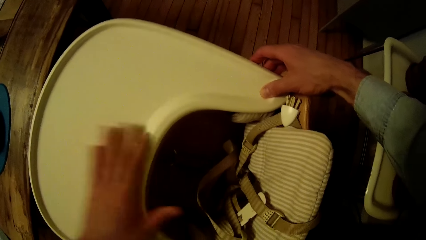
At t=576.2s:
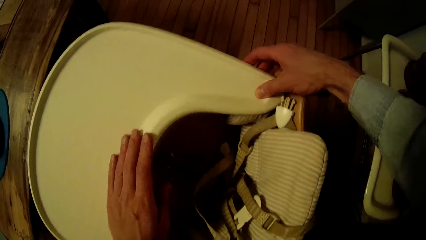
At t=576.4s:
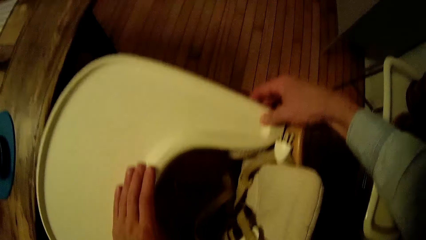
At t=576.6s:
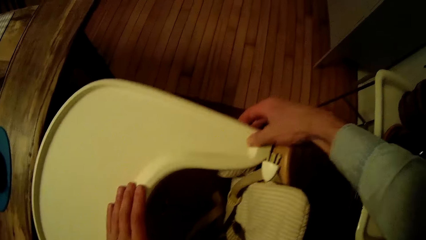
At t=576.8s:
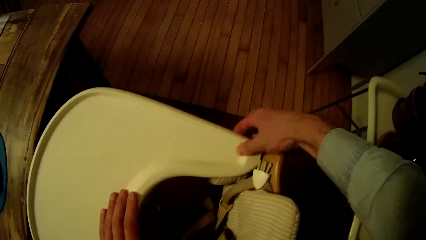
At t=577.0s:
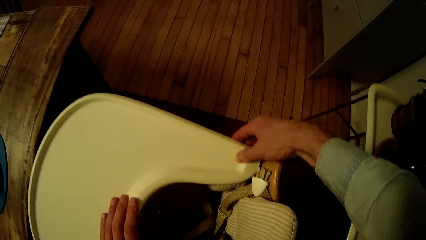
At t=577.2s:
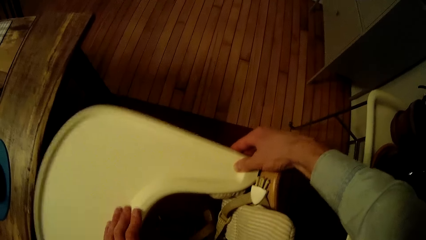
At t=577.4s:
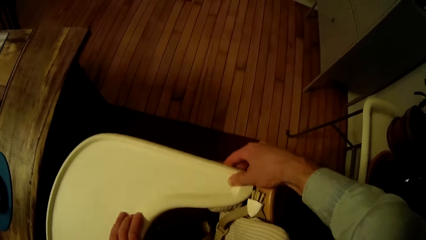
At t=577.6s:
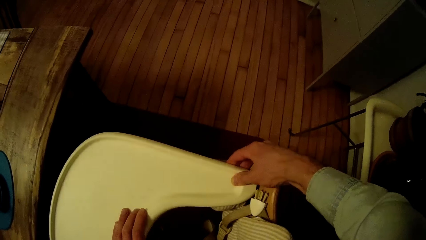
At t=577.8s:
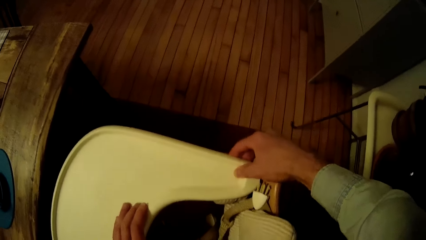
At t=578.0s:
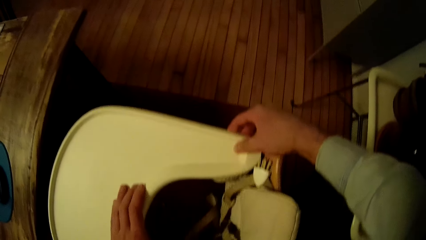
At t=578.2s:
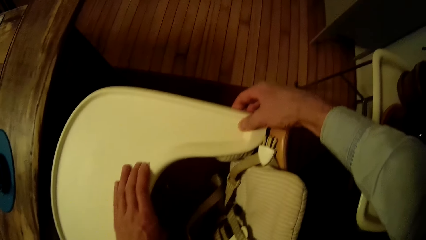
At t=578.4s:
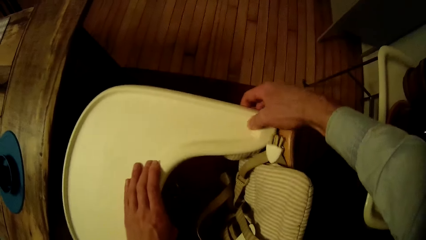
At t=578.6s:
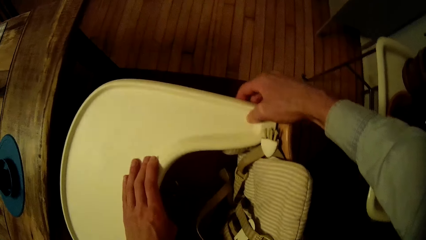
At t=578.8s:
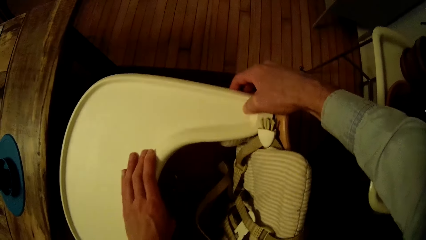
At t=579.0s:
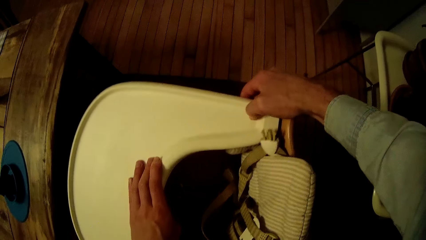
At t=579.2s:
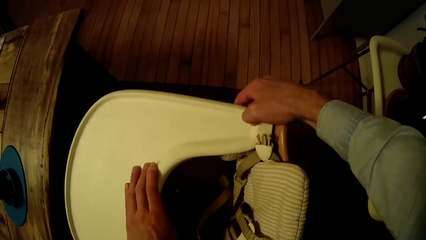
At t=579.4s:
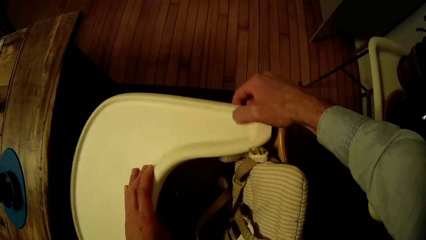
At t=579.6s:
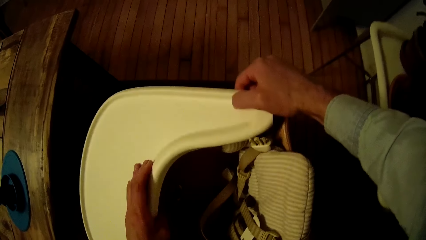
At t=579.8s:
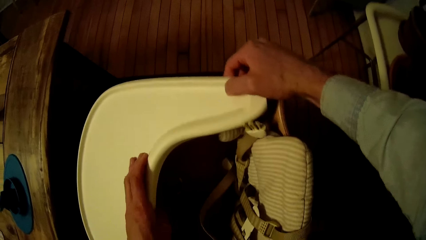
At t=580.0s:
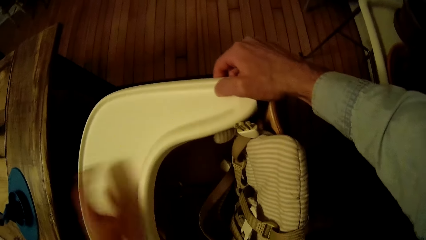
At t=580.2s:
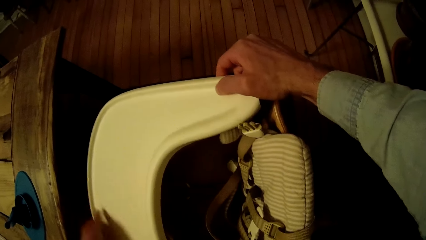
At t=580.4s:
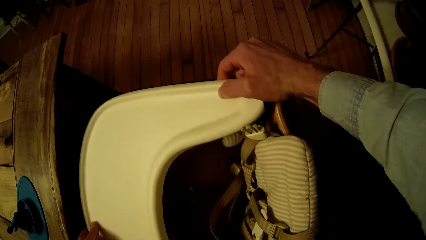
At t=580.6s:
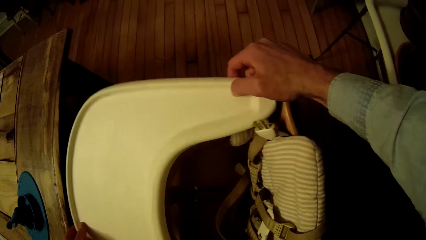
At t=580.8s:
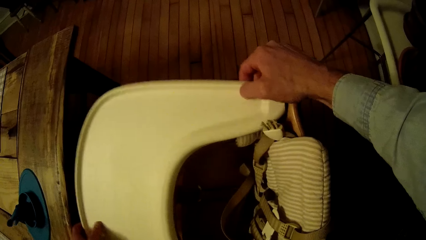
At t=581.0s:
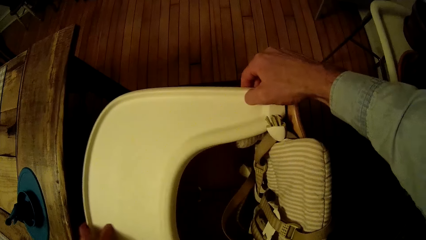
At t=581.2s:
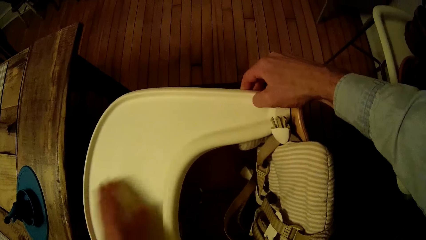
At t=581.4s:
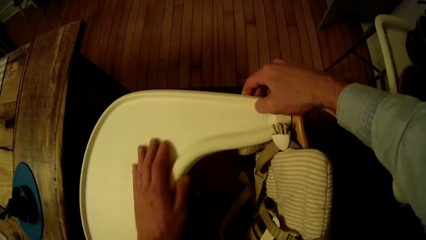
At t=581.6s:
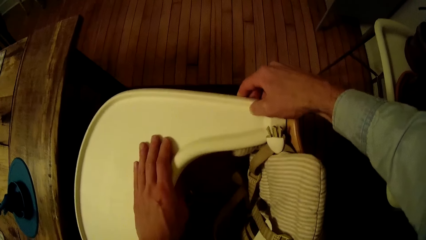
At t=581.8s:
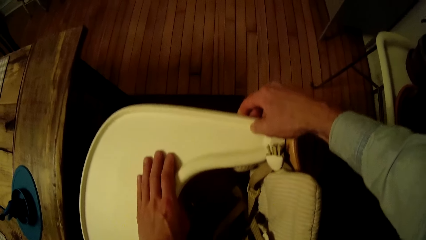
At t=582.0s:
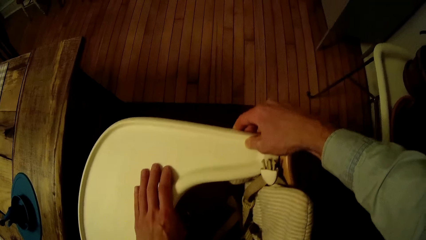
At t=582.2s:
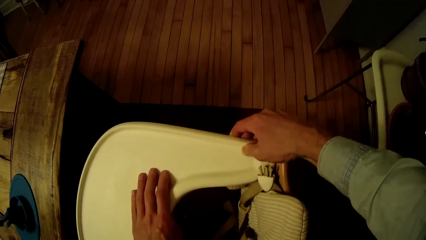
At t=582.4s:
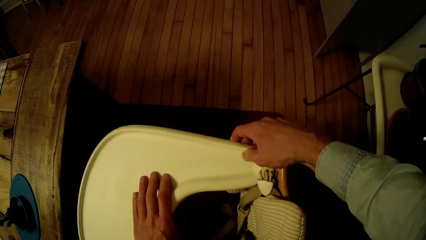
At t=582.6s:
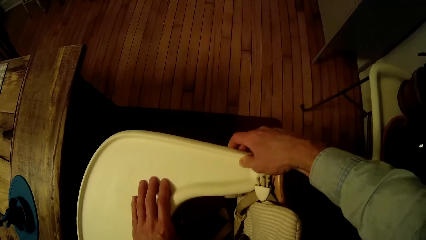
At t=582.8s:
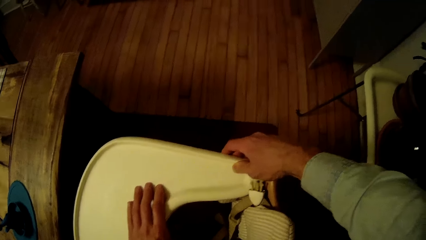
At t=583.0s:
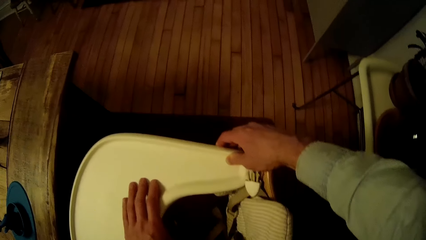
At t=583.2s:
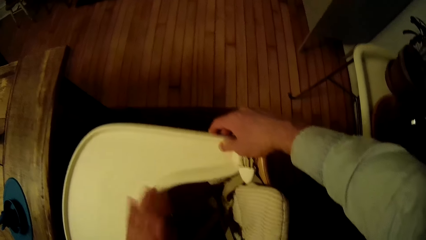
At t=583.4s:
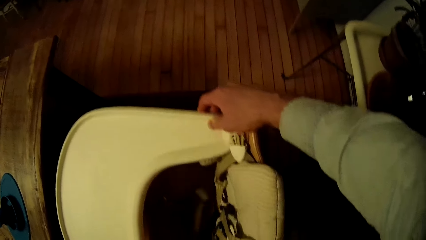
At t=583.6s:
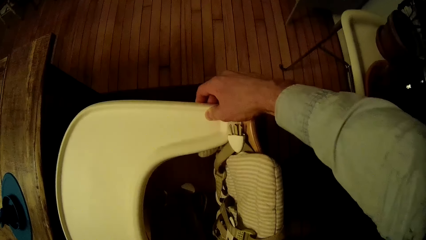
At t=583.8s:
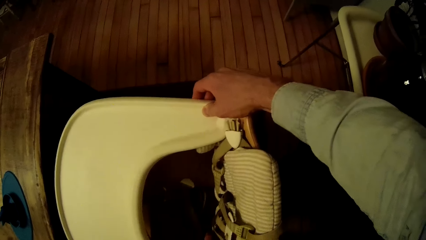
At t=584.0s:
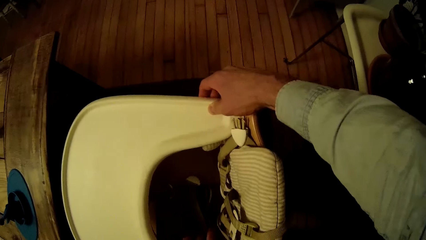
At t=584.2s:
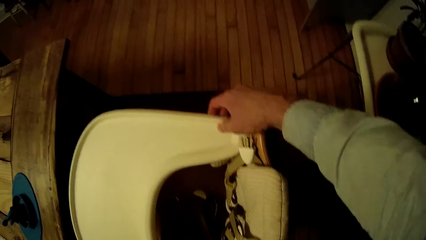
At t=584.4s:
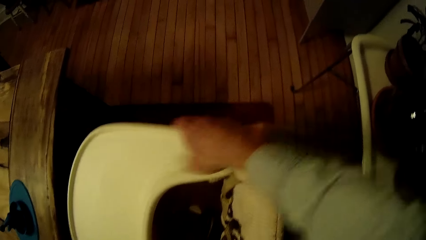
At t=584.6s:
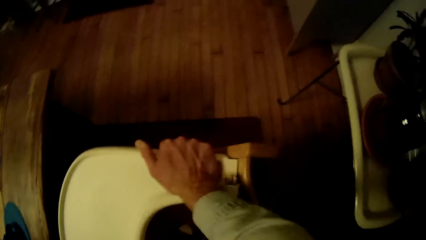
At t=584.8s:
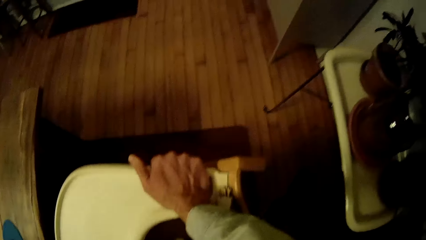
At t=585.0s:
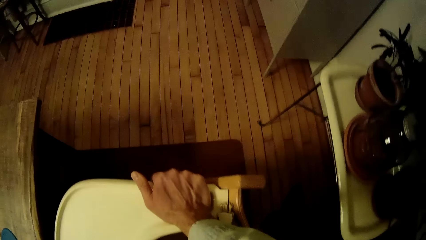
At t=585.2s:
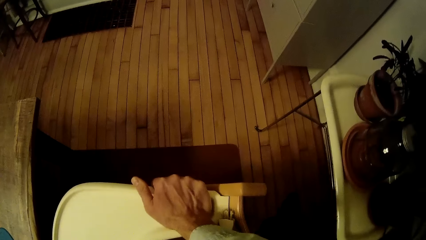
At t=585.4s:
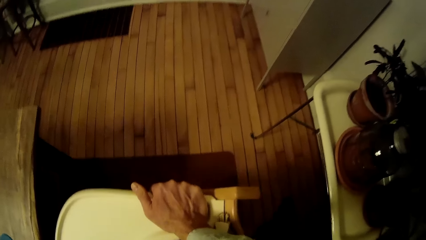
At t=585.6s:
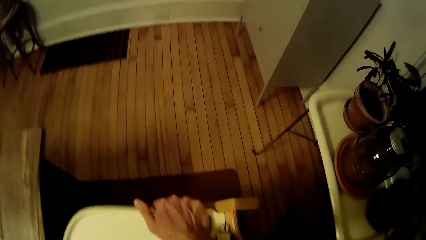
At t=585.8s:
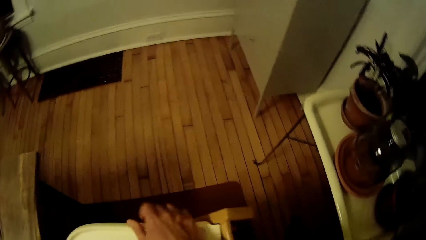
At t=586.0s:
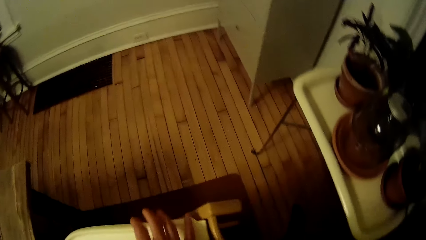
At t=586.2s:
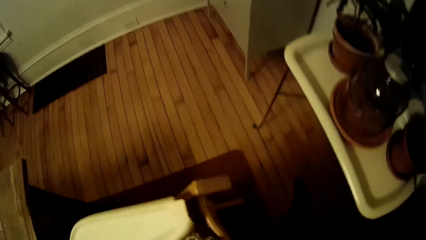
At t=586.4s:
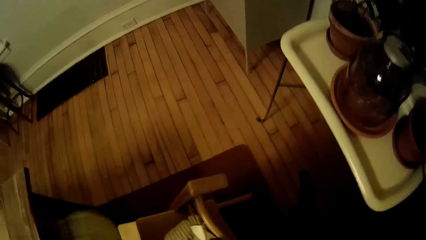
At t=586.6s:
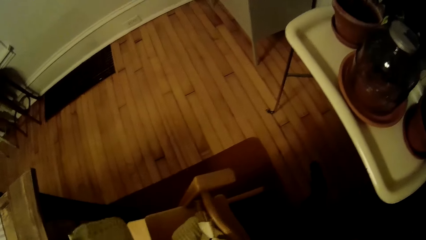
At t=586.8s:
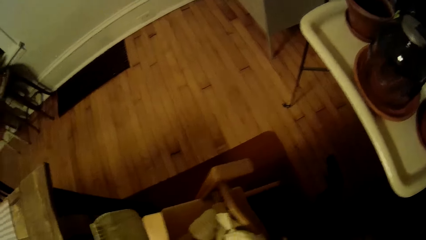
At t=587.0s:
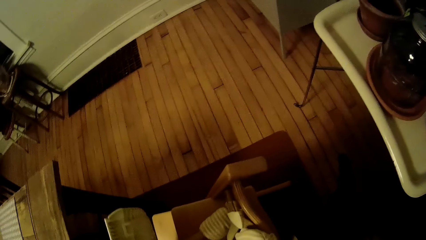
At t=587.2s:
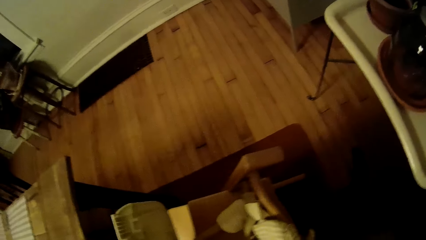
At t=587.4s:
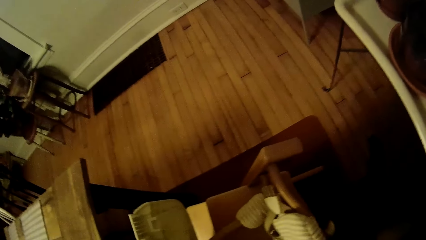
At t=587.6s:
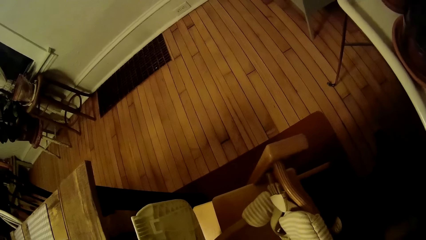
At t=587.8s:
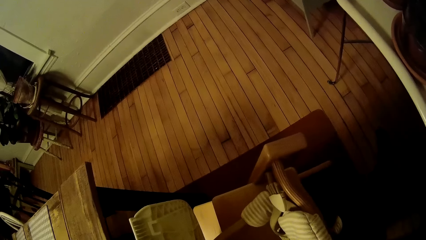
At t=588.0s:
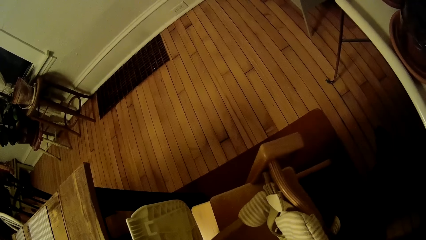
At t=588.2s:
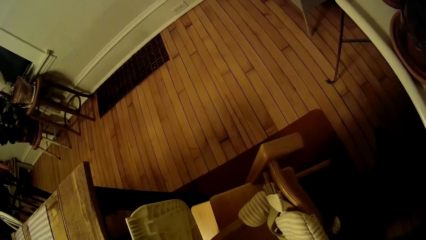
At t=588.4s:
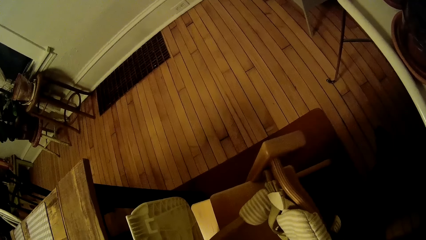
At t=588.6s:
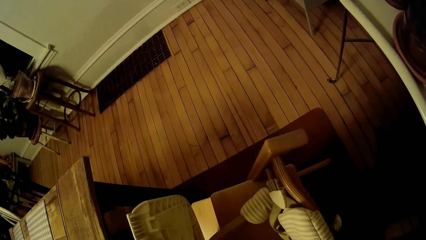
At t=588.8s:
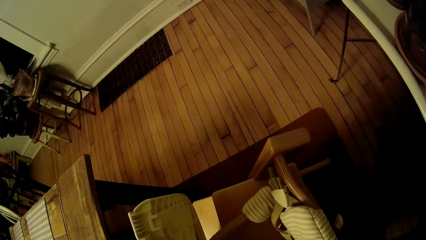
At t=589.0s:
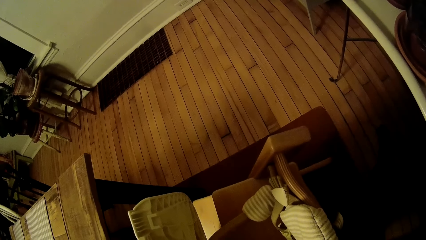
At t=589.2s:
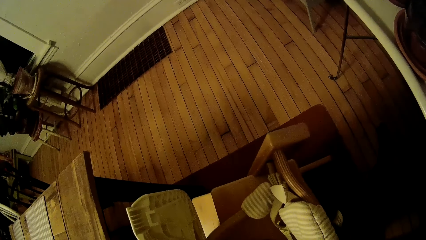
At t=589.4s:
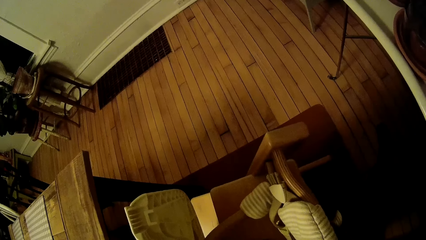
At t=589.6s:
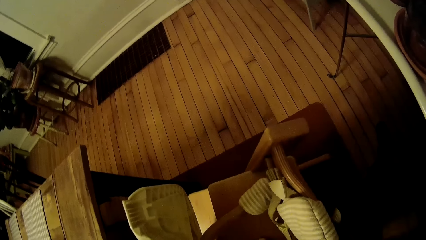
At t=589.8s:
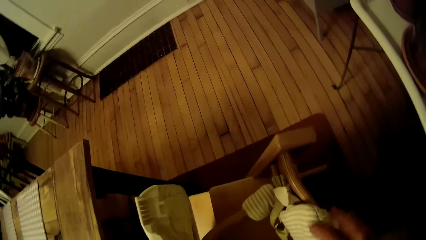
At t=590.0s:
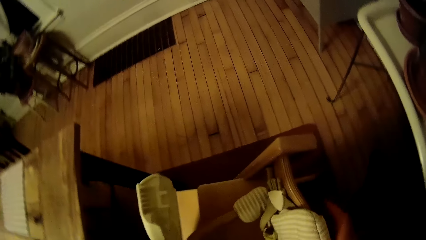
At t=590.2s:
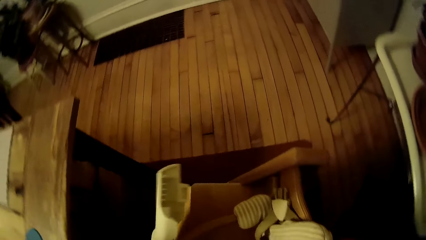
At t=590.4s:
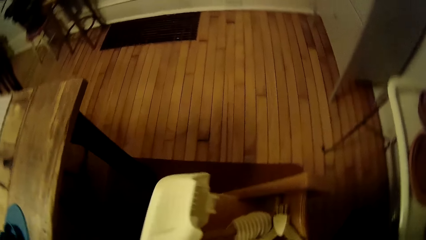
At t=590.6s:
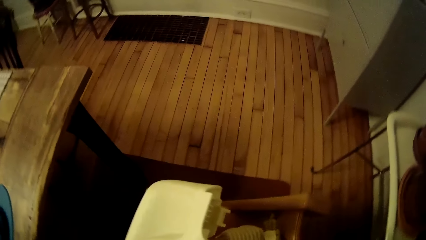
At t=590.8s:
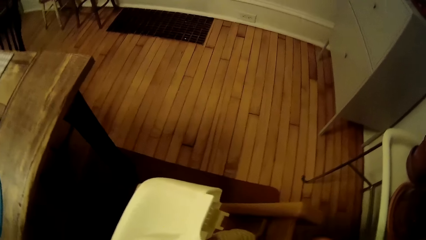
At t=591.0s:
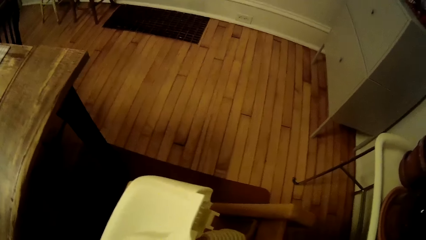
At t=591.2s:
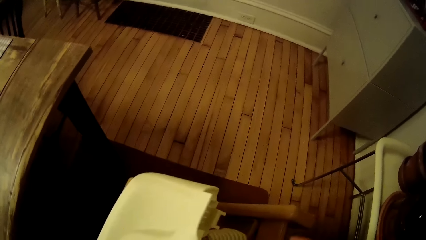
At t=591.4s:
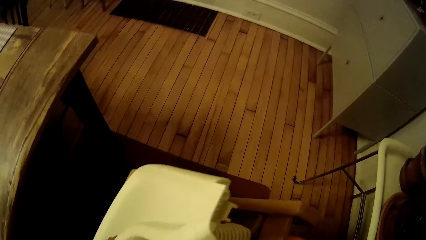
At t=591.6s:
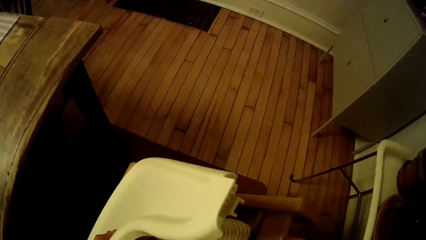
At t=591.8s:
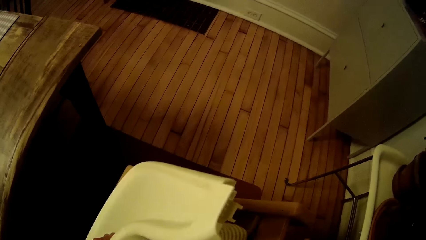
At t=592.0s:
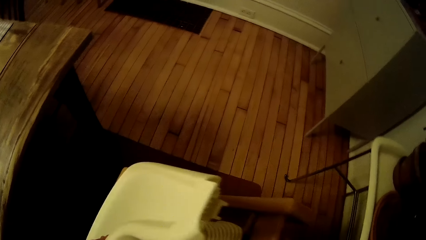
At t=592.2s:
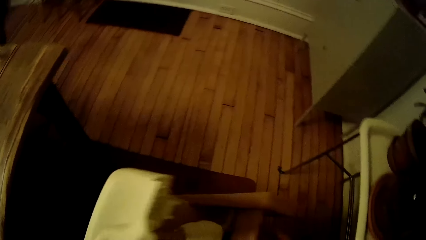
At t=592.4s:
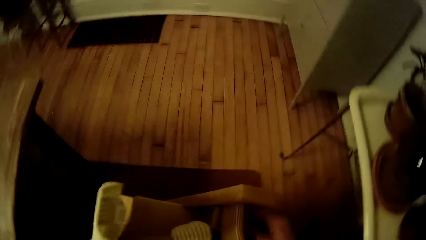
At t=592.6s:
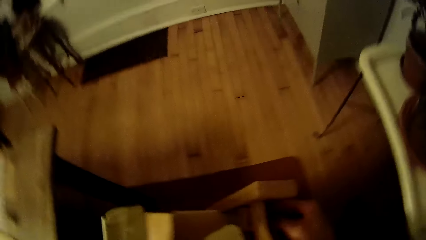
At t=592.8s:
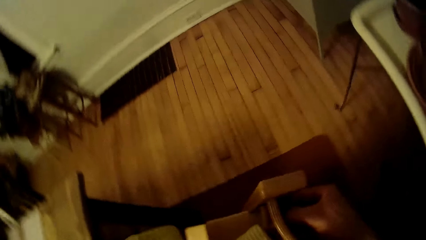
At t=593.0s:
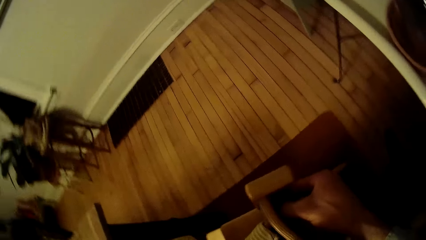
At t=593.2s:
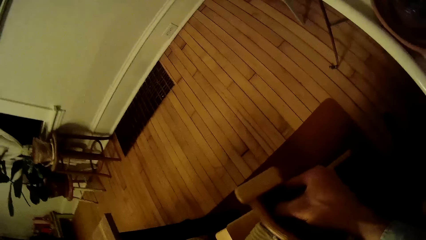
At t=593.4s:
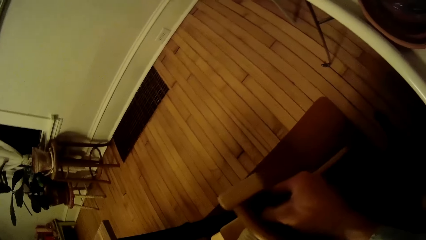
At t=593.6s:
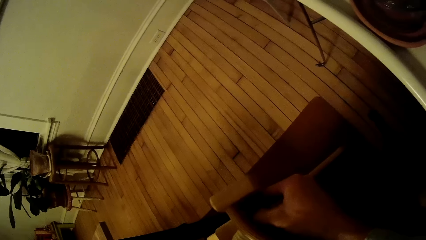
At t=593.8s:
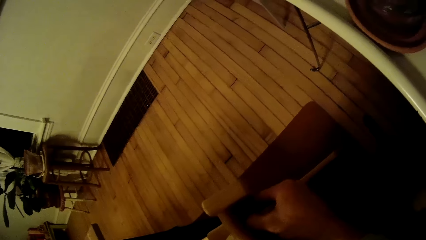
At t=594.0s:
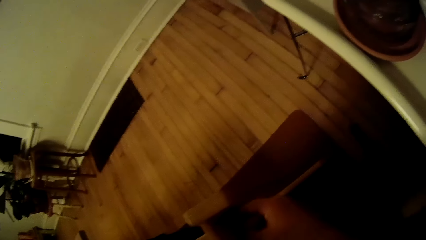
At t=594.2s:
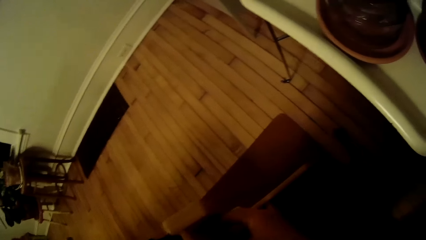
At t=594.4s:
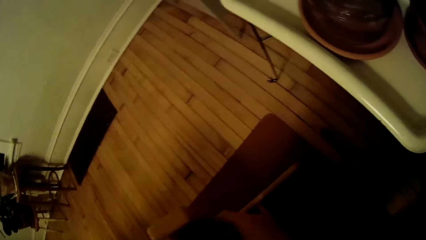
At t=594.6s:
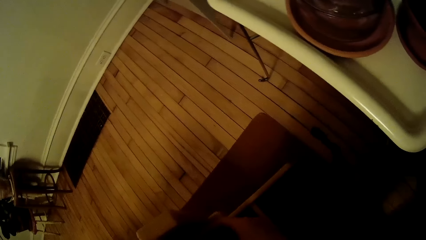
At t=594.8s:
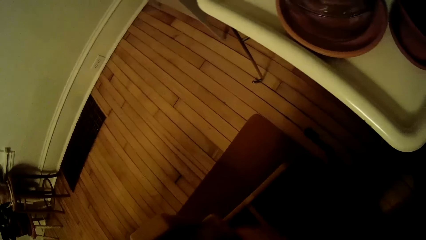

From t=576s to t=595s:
The camera wearer firmly holds the hand rest with his right hand.
